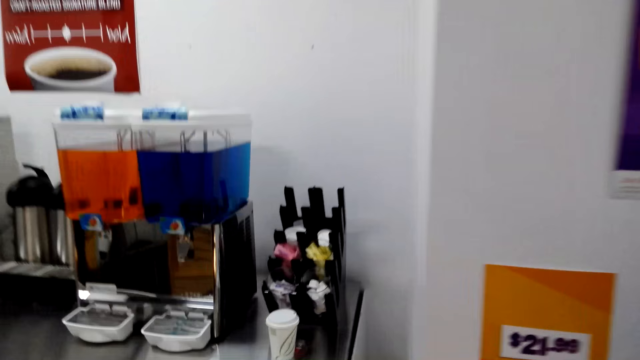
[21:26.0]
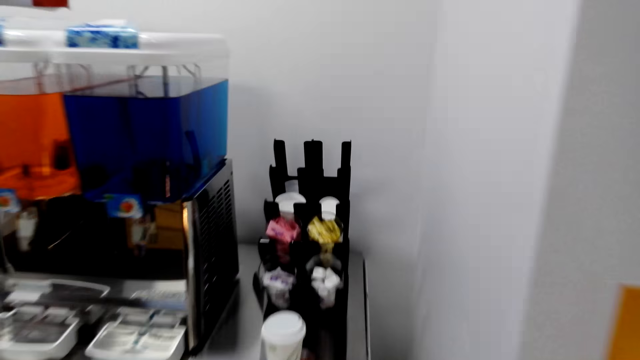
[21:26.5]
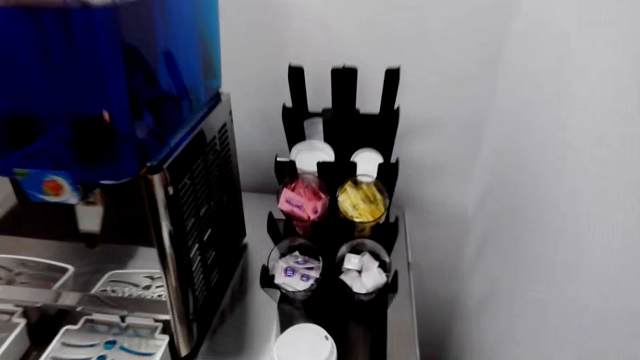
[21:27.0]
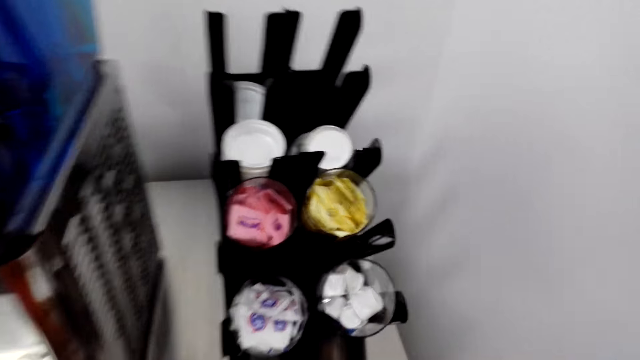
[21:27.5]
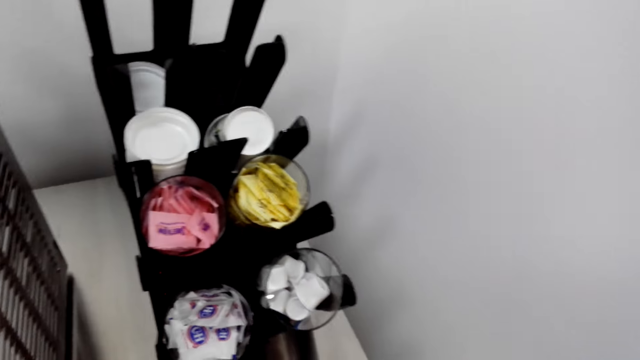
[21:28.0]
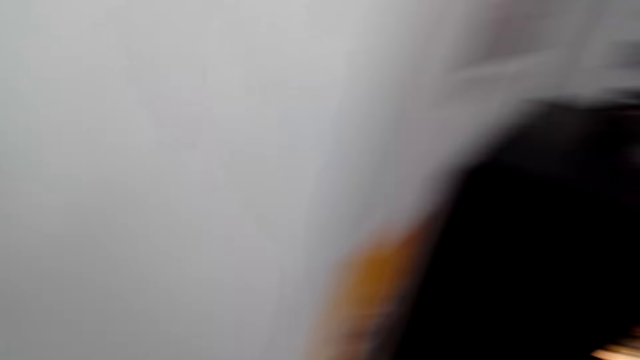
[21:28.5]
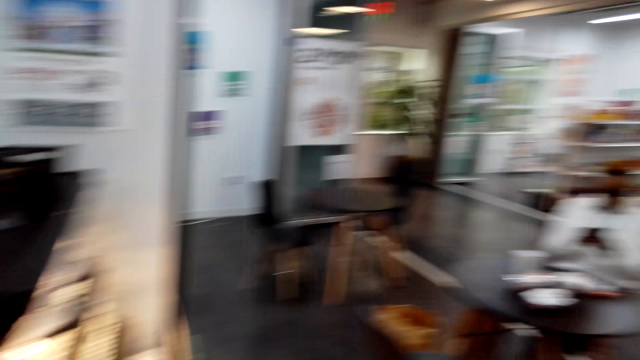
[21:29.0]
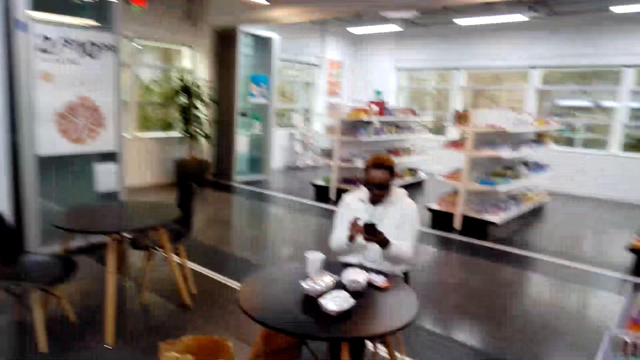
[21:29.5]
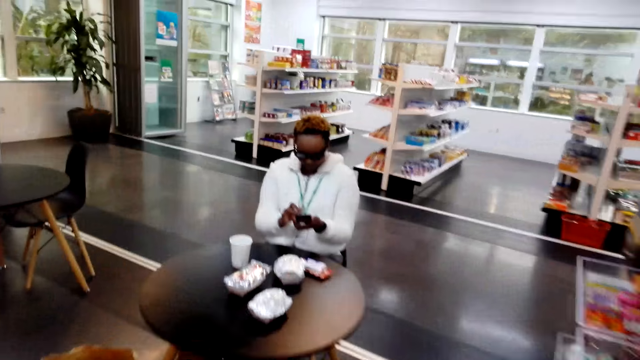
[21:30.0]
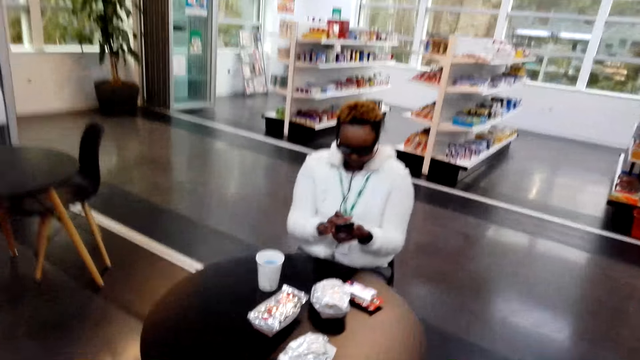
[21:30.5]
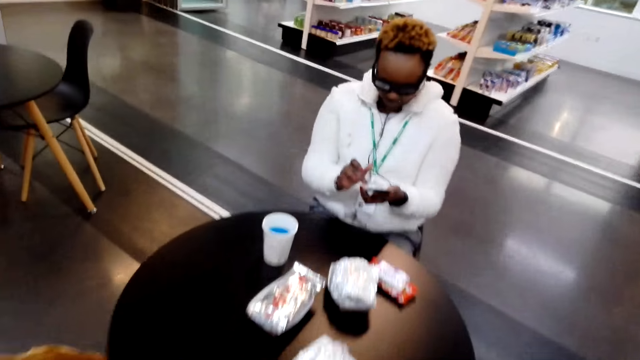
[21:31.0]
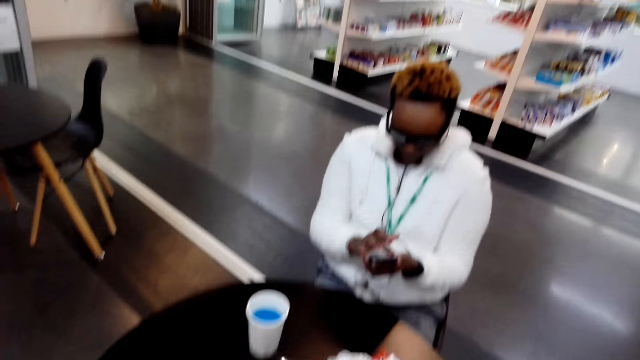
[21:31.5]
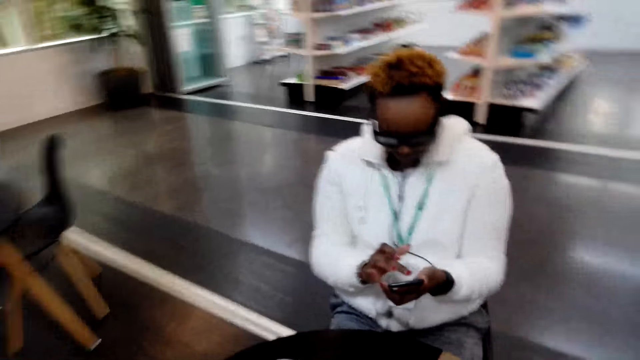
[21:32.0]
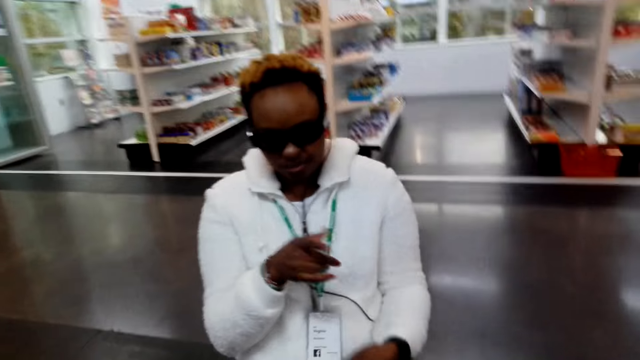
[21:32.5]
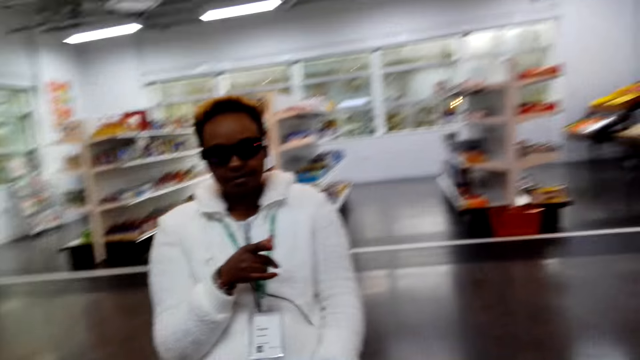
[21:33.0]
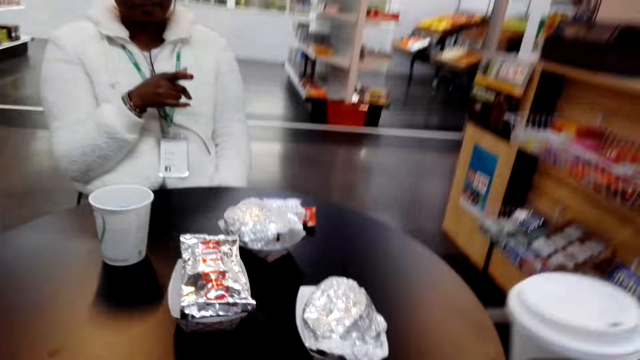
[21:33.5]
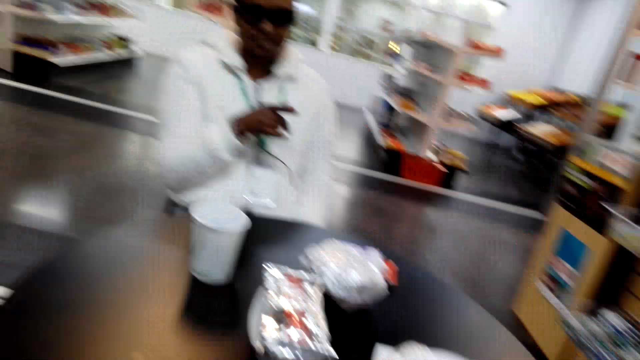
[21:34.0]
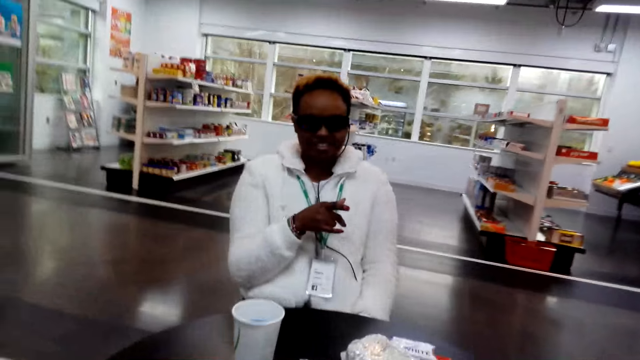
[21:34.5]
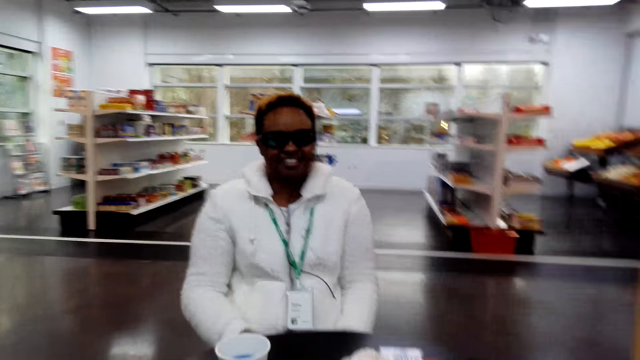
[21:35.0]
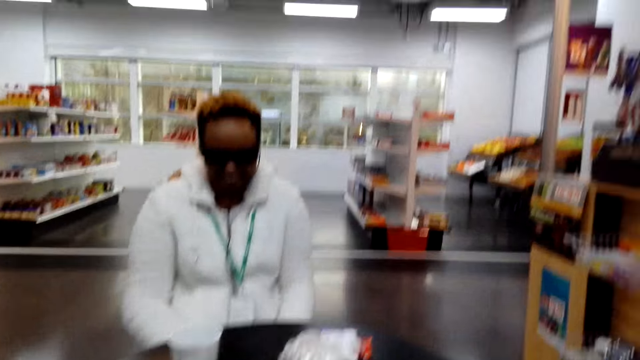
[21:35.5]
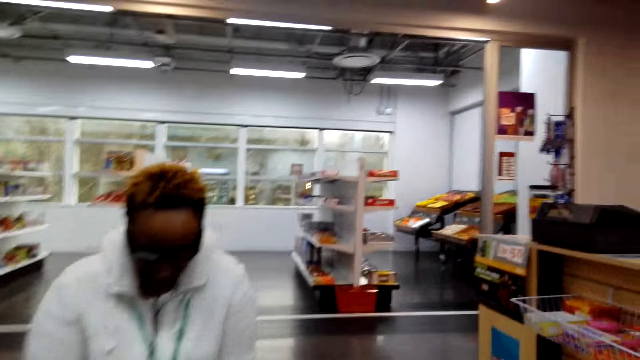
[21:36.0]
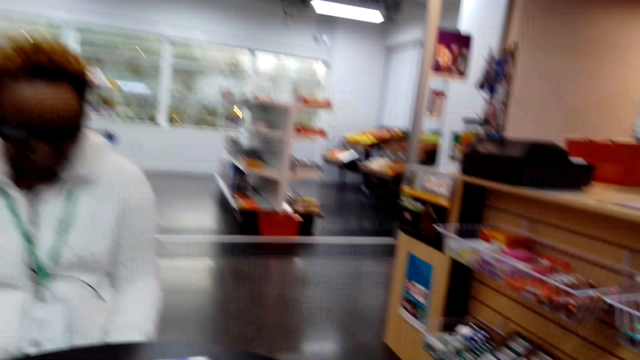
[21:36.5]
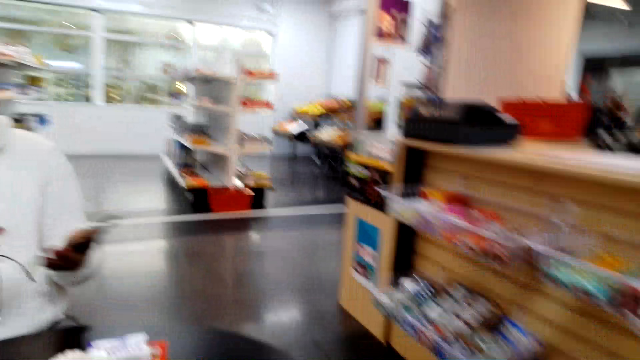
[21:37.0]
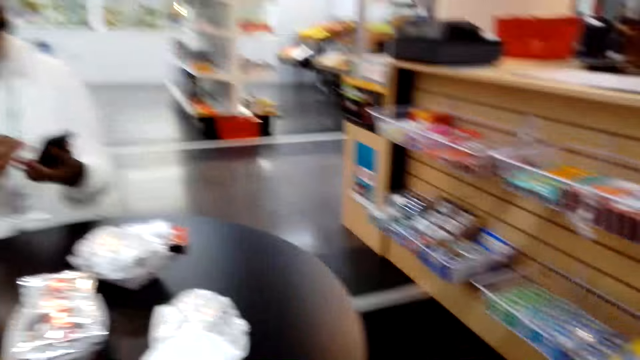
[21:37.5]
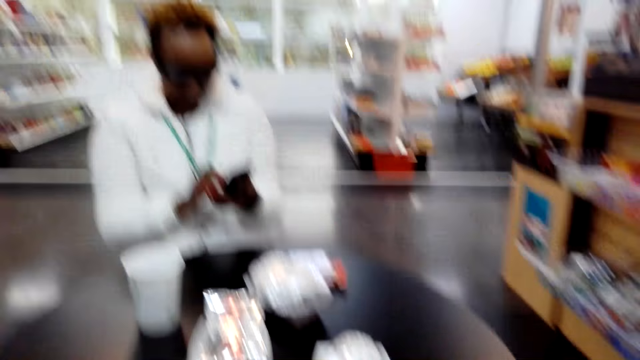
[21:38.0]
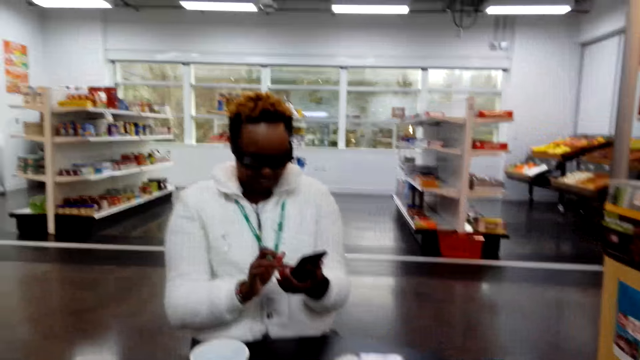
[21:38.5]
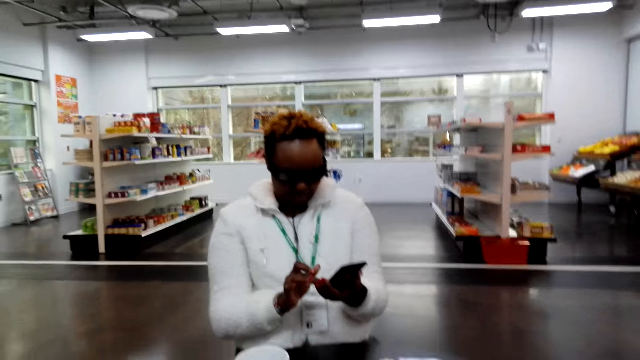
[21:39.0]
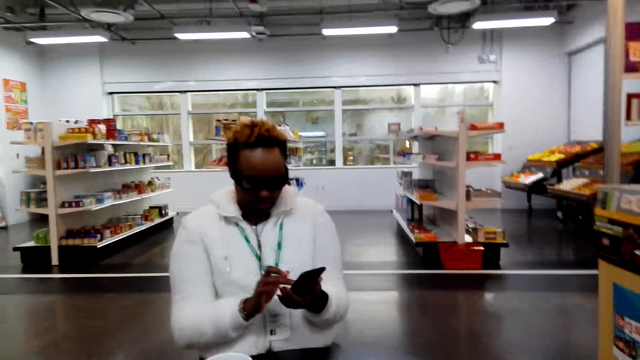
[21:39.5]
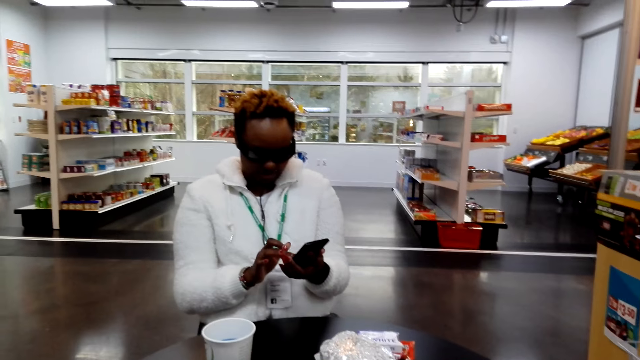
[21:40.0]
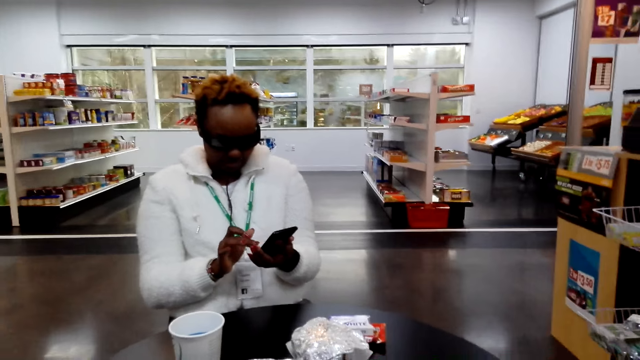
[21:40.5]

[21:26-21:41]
The camera wearer picks up the tea. A woman uses the phone. The camera wearer walks around. They sit down. The woman points at the camera wearer. The camera wearer puts the tea on the table. The woman checks the phone.

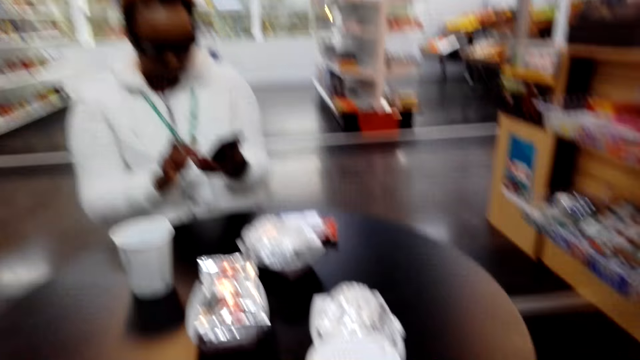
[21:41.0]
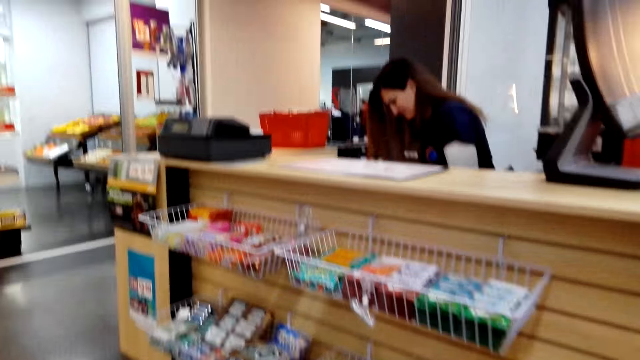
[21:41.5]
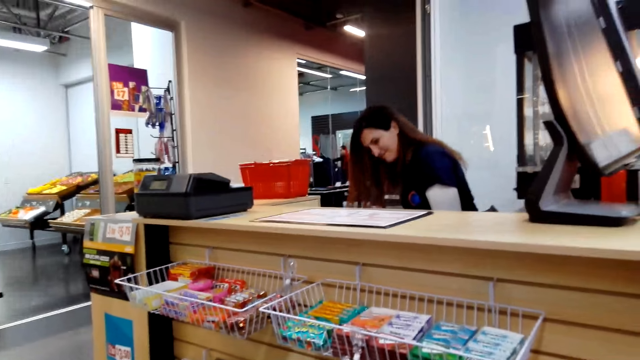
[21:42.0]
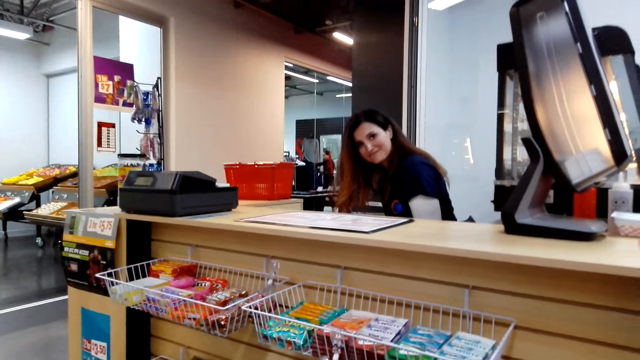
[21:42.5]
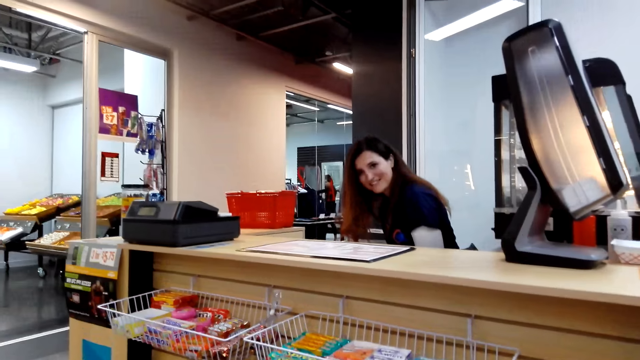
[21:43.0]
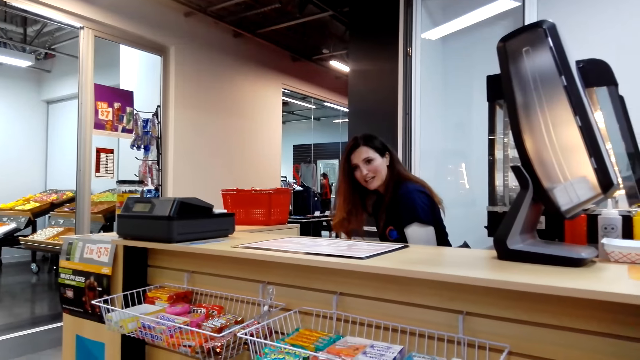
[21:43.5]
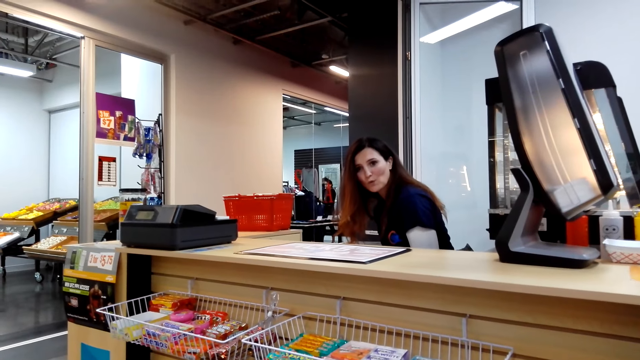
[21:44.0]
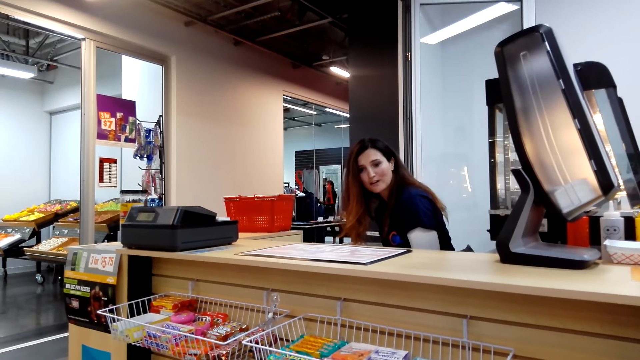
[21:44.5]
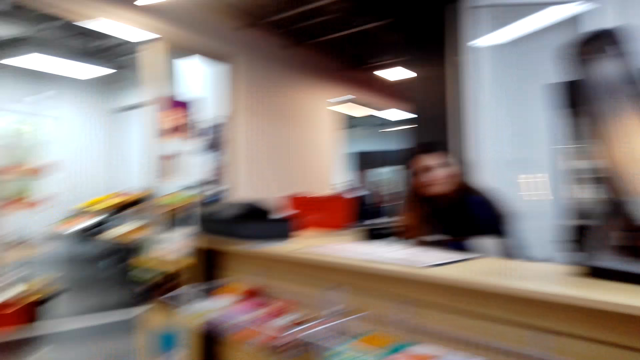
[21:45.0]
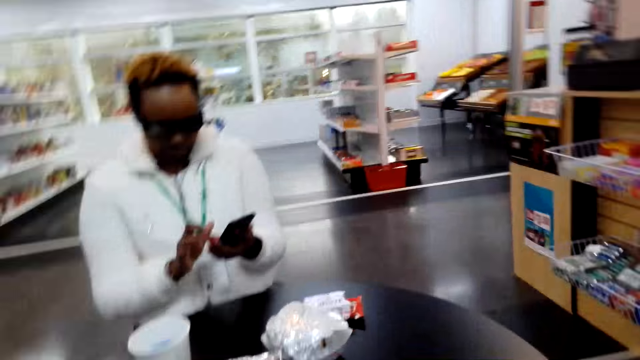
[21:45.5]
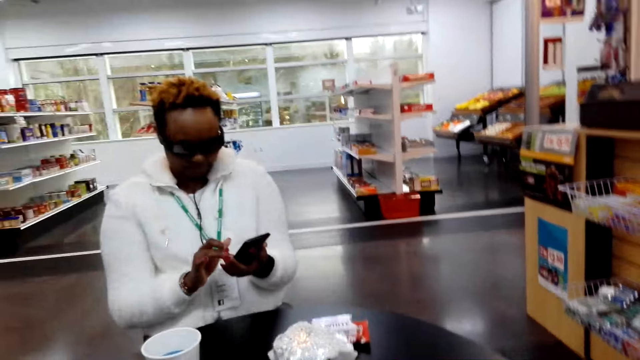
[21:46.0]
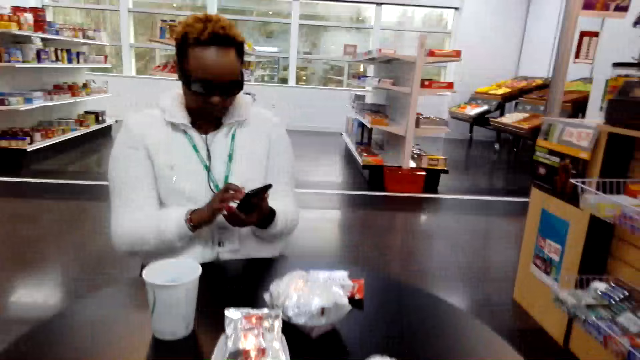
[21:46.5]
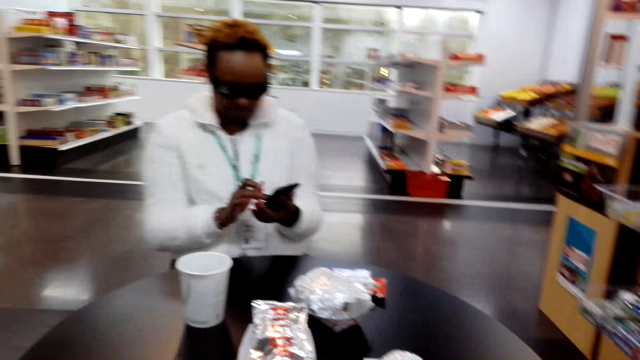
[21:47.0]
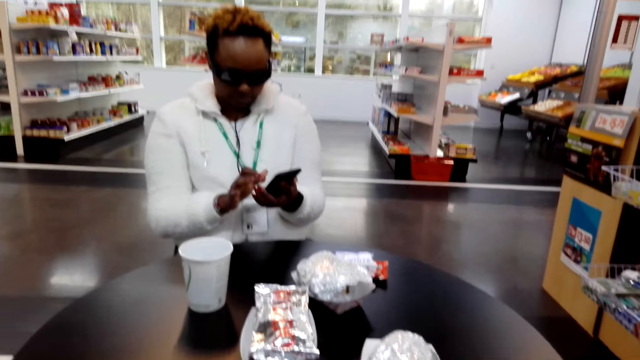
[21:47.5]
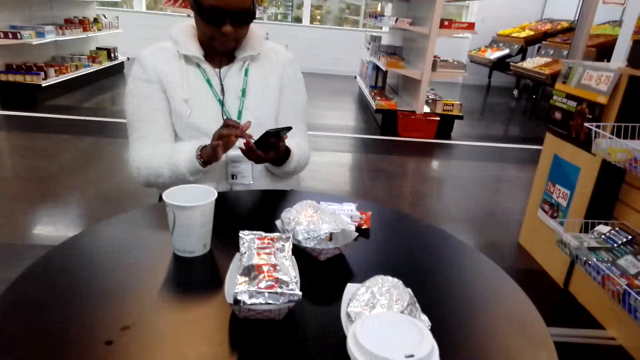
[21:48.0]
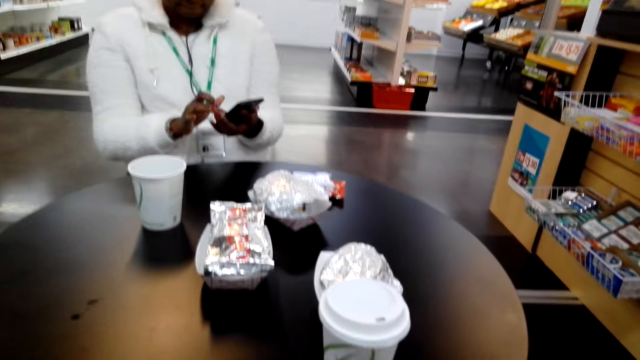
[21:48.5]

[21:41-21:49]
The camera wearer looks around. They speak to a person.
